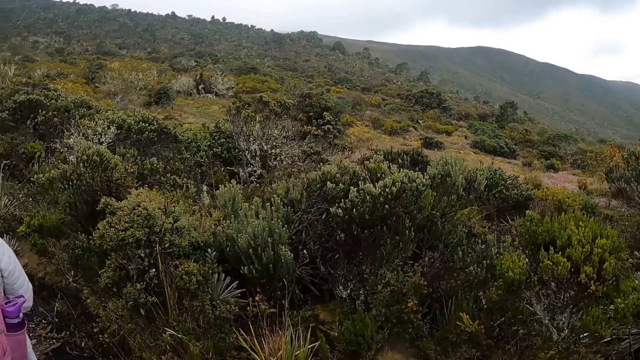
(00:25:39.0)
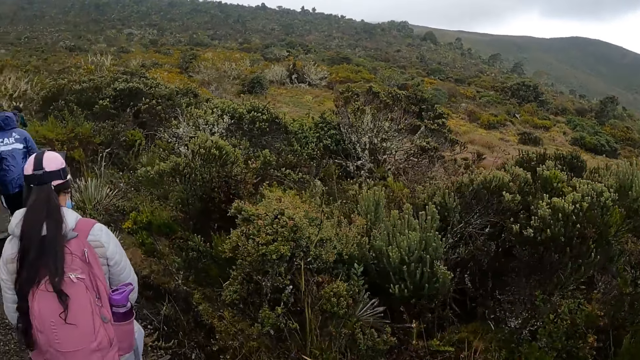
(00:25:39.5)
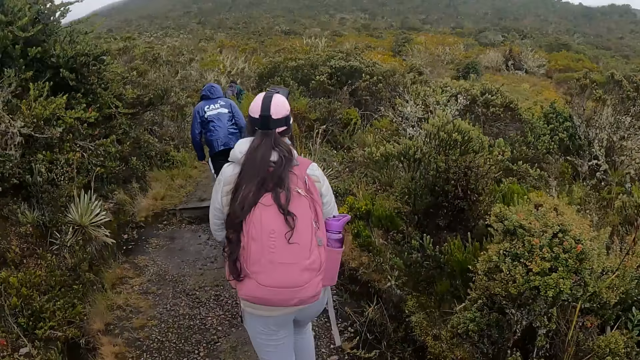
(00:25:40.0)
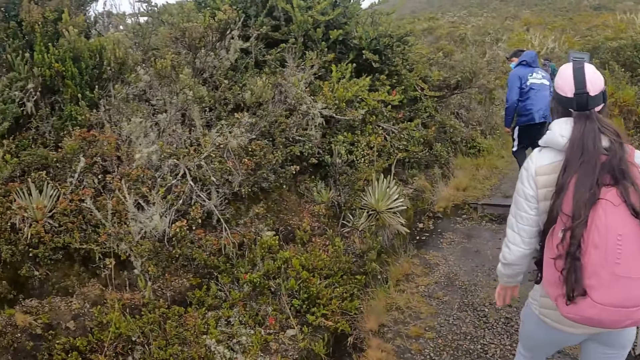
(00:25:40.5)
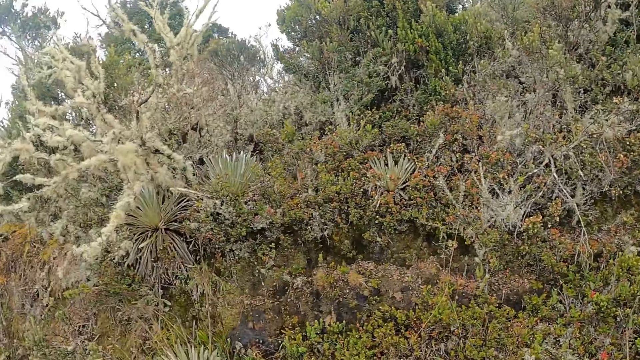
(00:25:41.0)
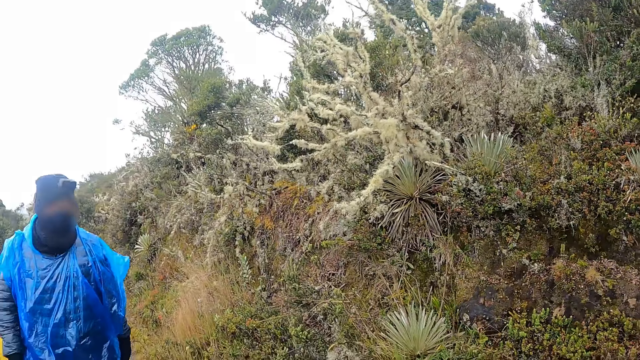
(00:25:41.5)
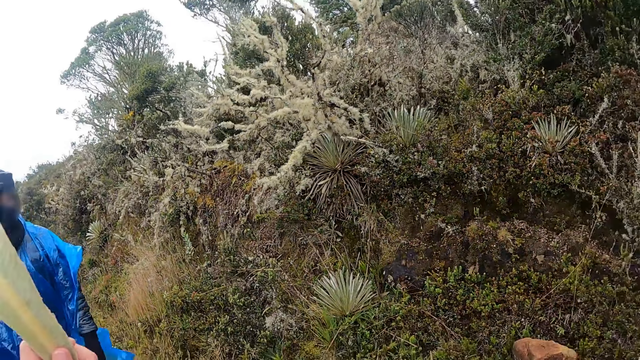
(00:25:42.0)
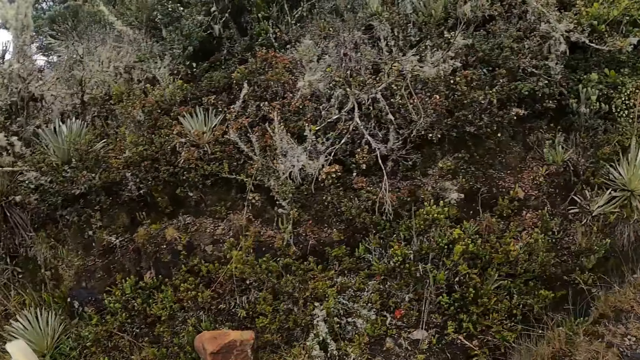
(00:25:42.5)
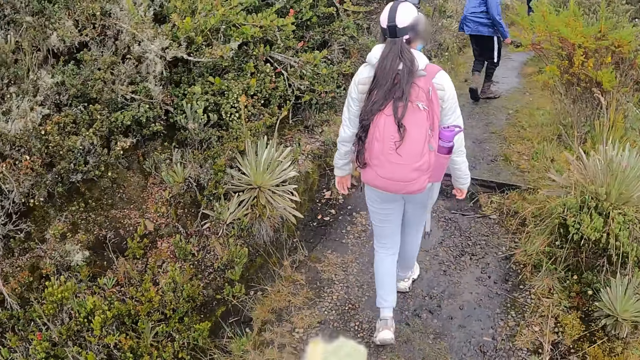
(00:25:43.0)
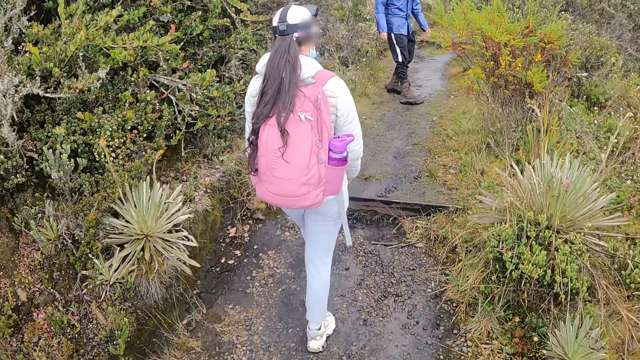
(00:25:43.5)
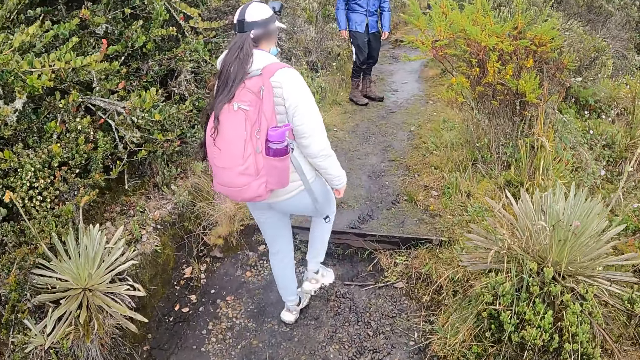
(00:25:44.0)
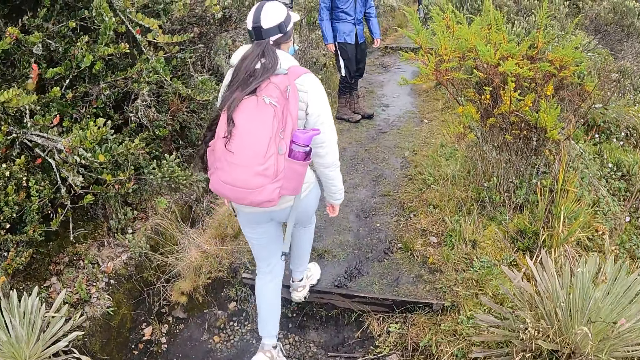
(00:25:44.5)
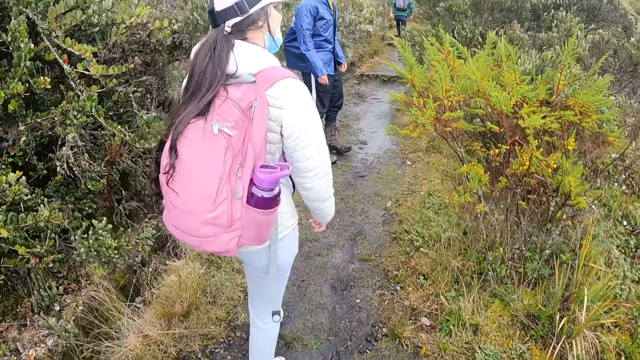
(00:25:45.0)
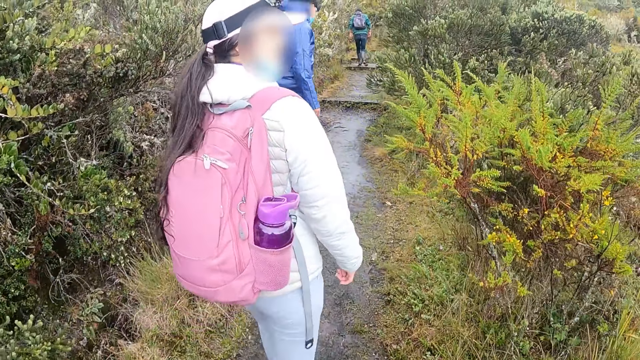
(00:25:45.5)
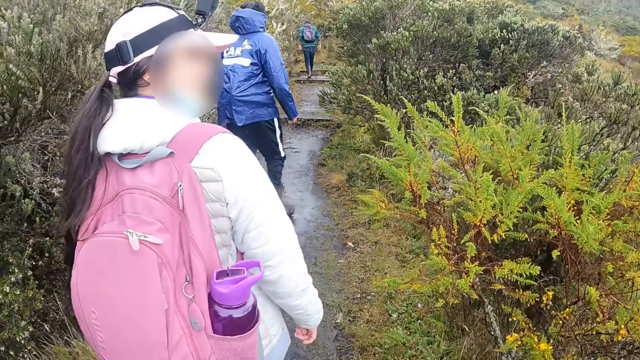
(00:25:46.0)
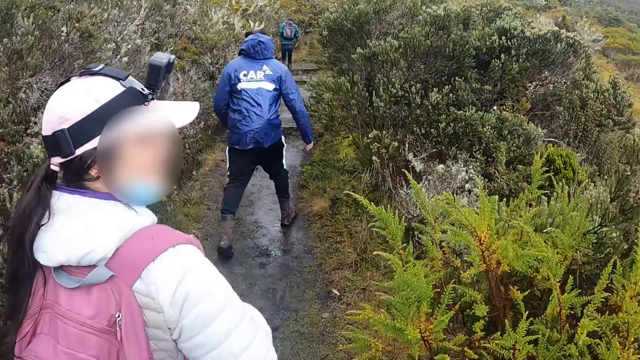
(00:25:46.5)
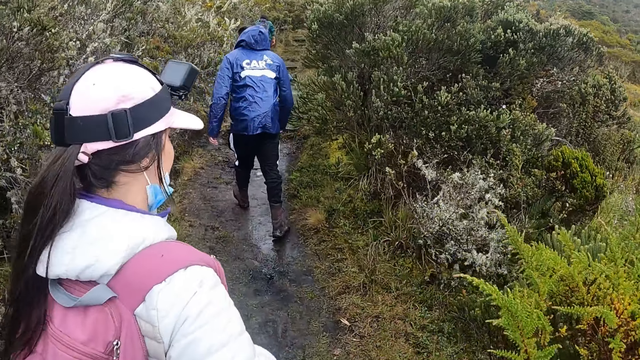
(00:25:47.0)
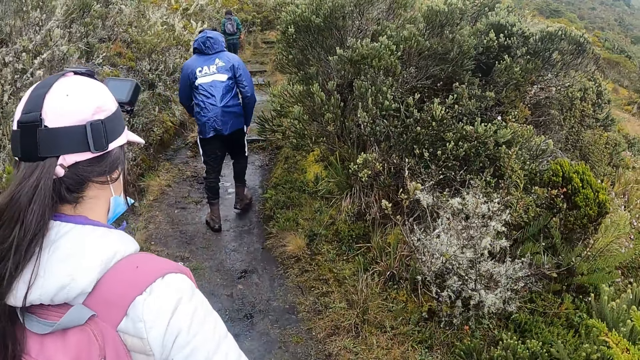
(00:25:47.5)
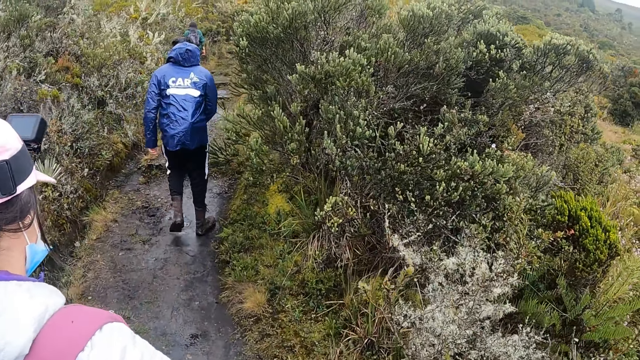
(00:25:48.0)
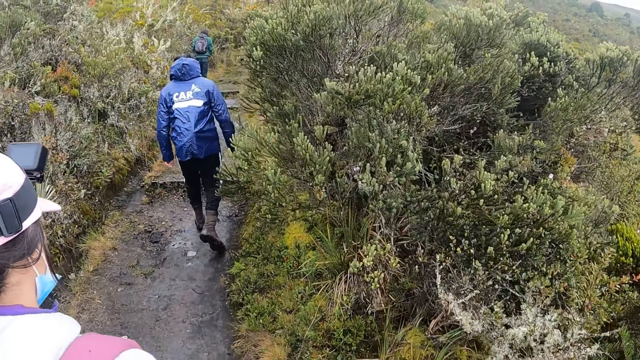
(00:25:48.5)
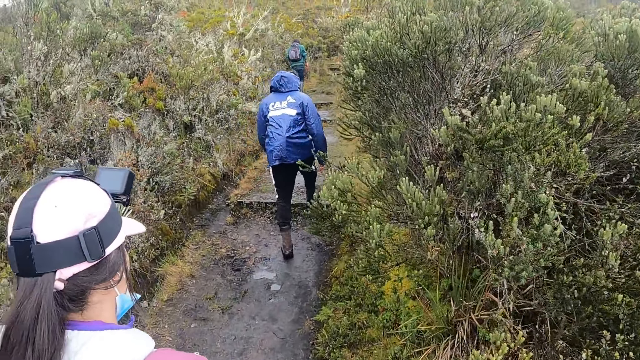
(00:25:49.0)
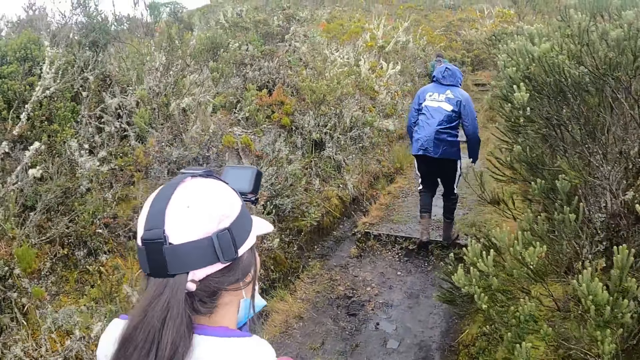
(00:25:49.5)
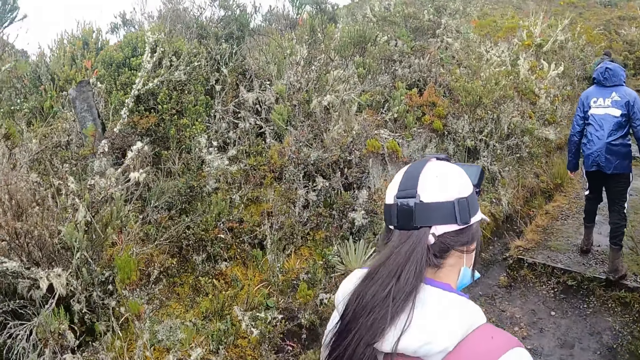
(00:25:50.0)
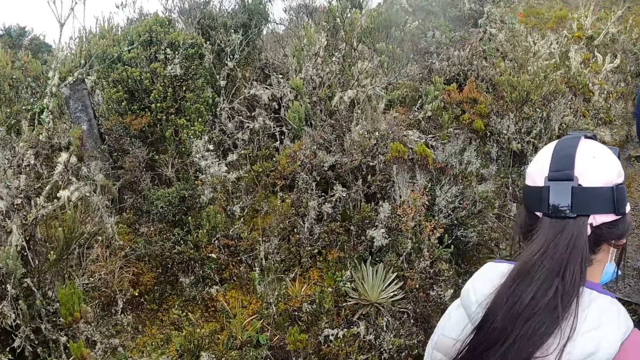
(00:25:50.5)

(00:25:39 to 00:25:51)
The camera wearer interacts with a man.

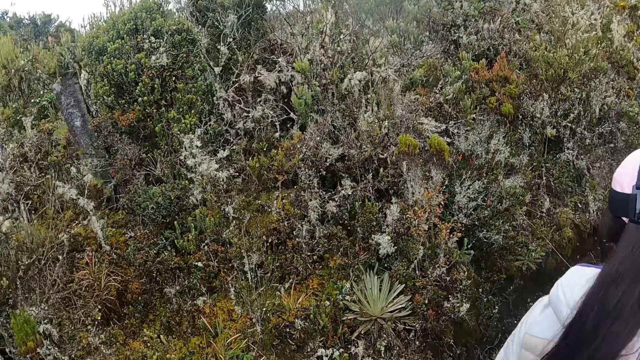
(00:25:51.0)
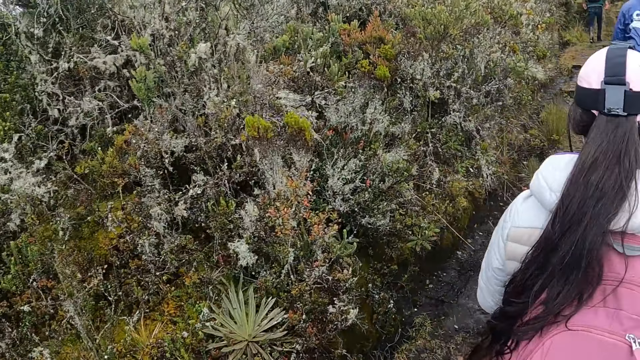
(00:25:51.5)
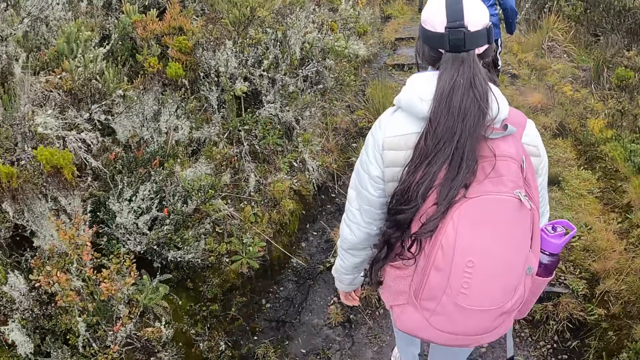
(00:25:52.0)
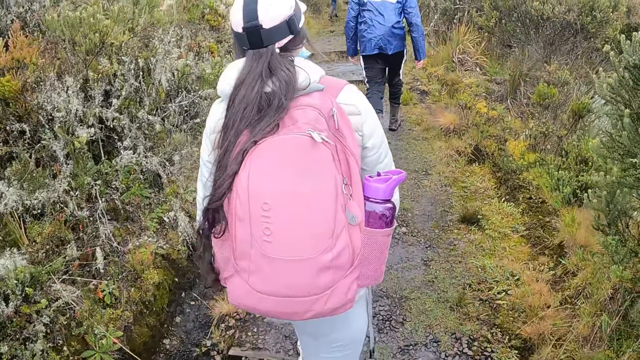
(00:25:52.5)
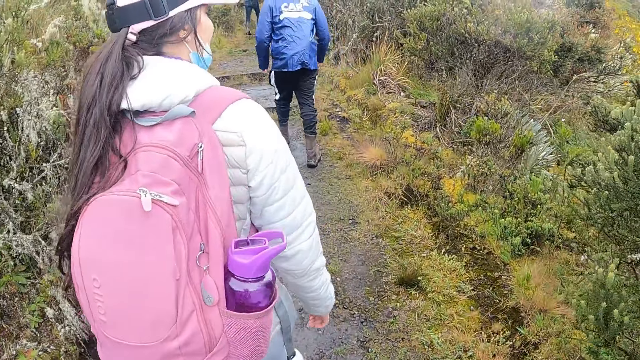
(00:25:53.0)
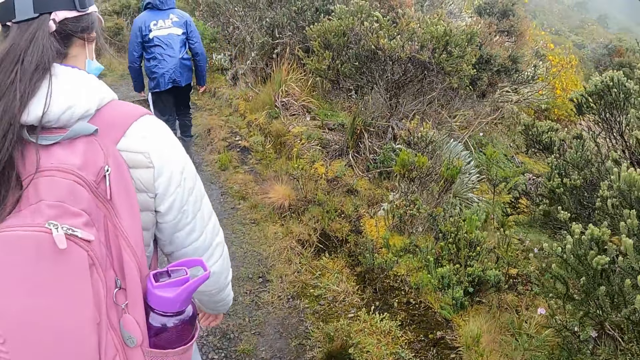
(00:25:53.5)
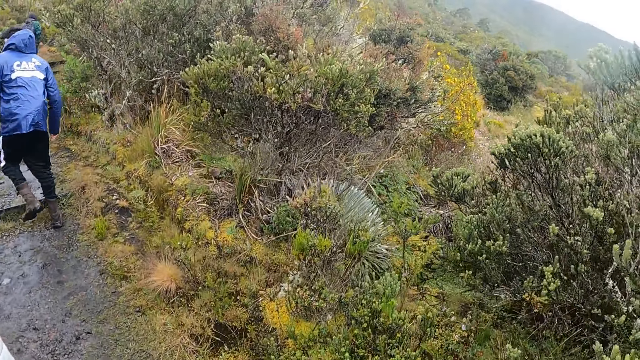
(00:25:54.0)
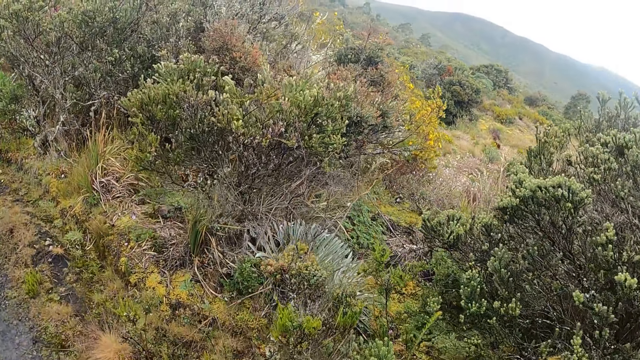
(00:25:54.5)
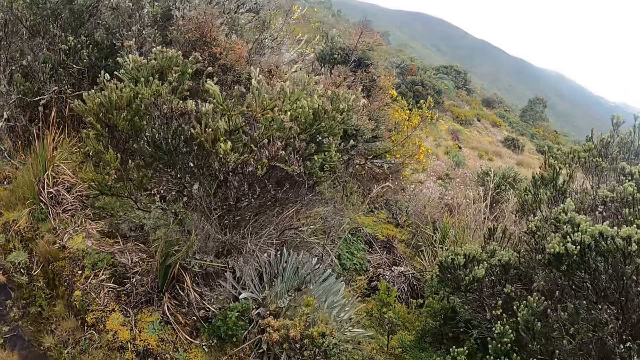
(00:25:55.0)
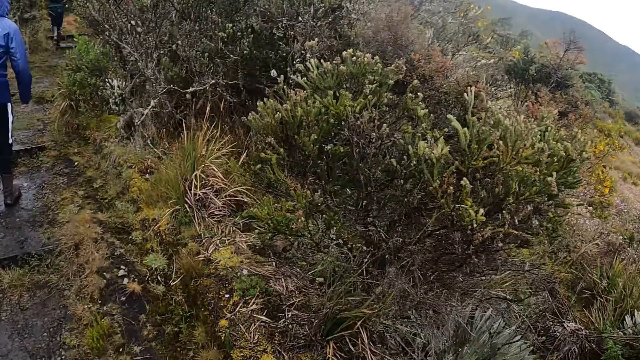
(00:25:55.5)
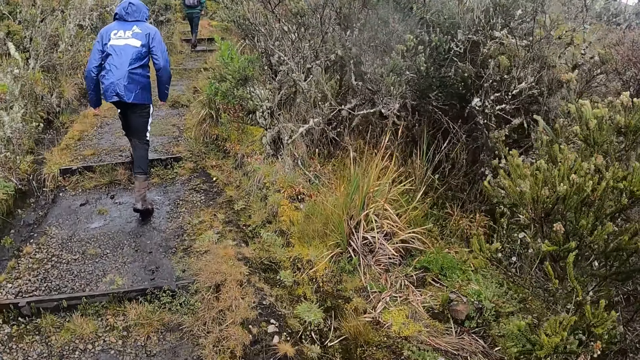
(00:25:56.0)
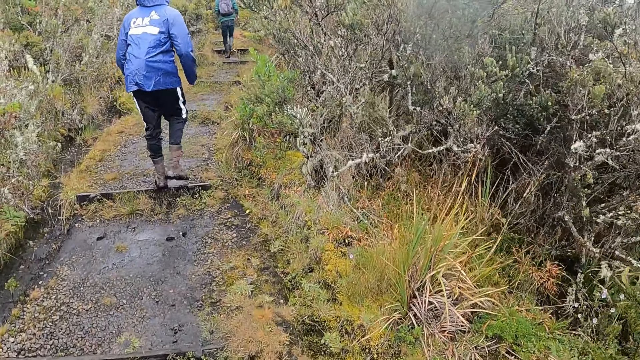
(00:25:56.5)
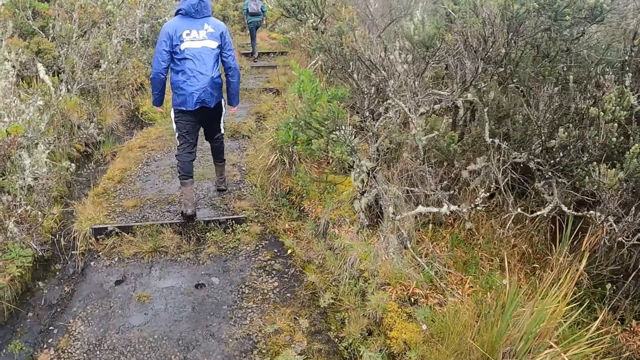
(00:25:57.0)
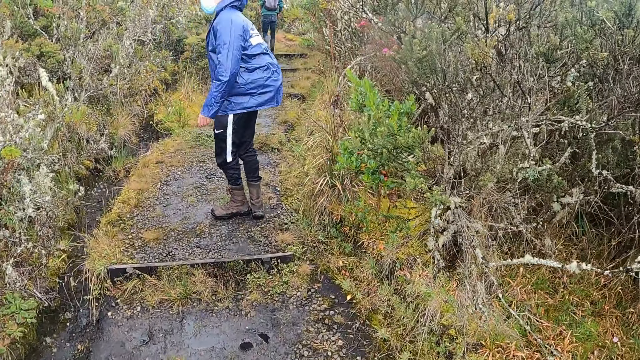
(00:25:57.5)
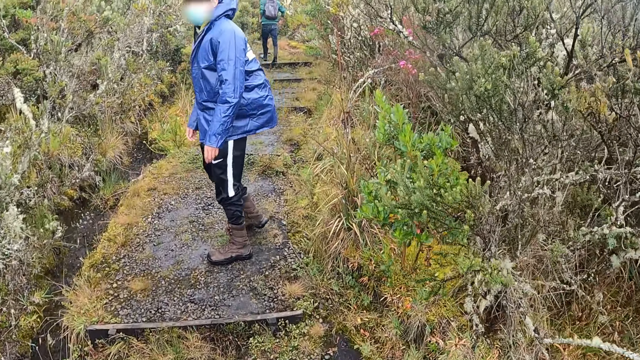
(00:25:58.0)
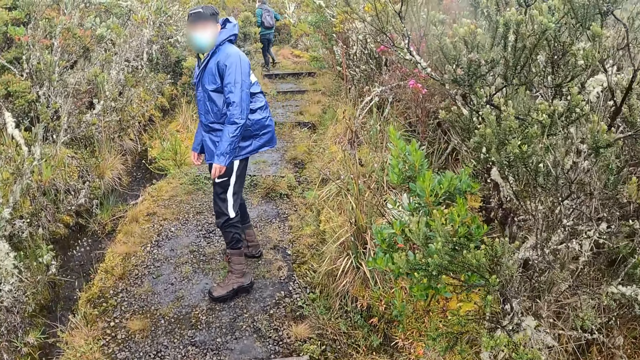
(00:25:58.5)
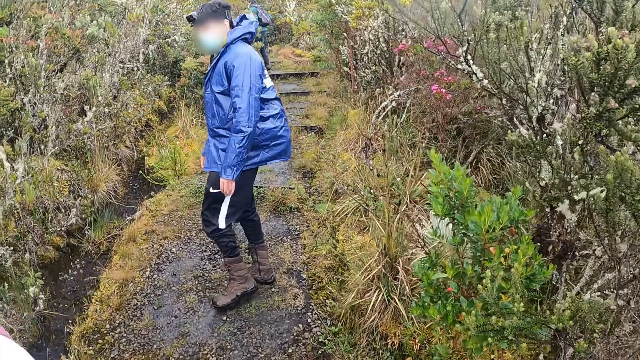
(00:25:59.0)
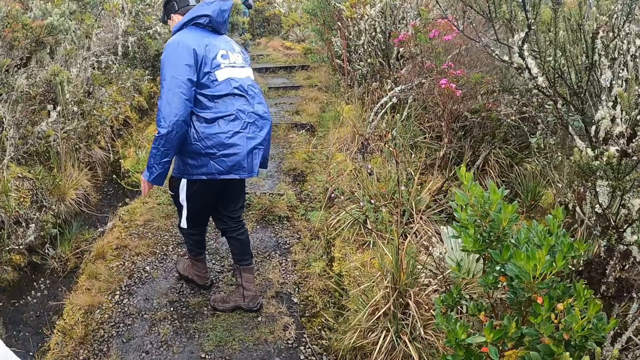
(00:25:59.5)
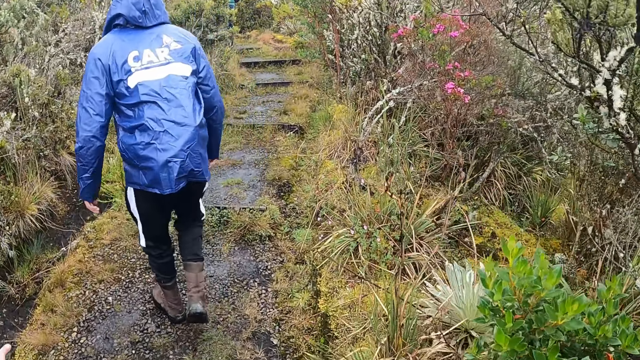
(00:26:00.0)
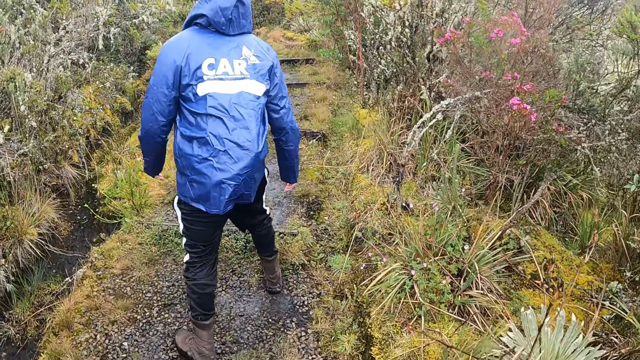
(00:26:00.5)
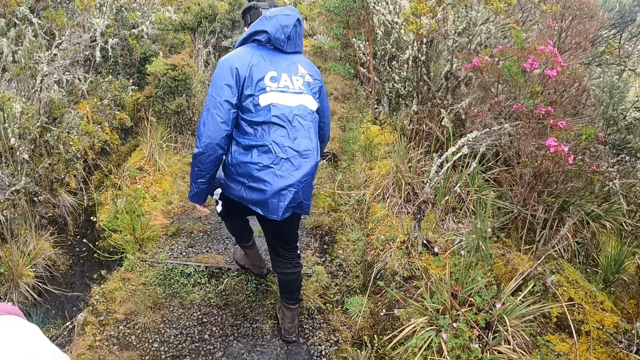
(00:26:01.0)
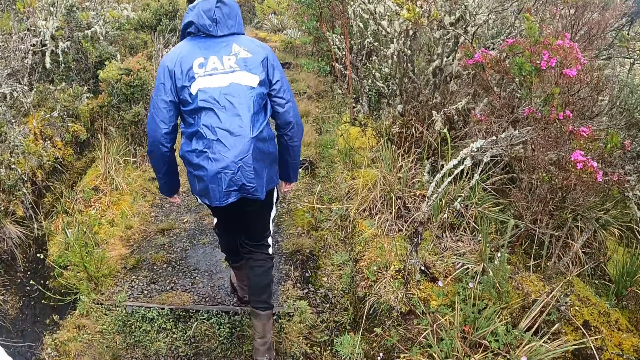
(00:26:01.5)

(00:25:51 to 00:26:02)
The man interacts with the camera wearer. The camera wearer looks around.
